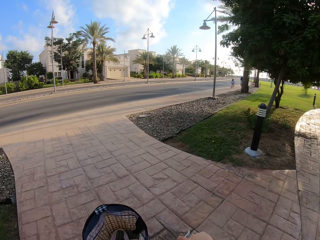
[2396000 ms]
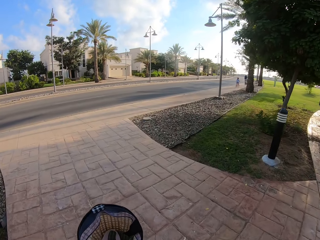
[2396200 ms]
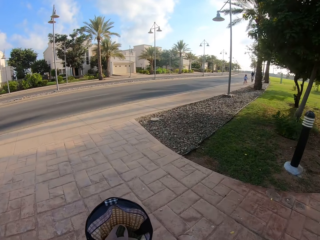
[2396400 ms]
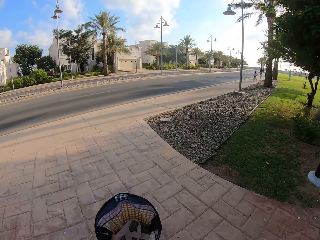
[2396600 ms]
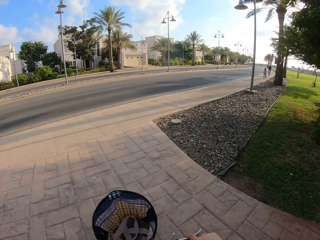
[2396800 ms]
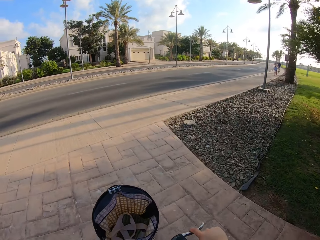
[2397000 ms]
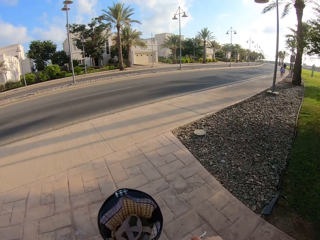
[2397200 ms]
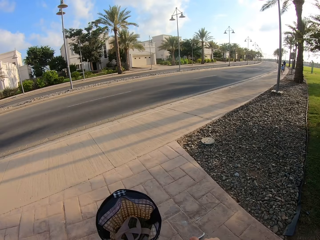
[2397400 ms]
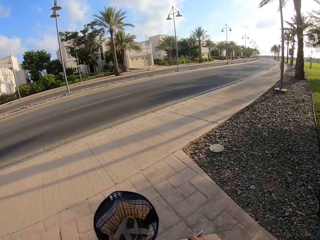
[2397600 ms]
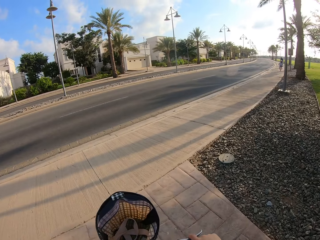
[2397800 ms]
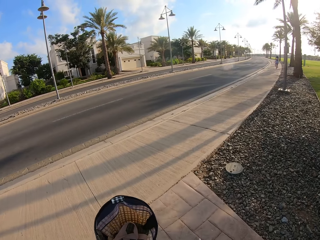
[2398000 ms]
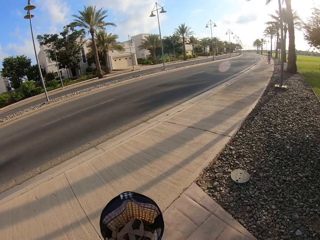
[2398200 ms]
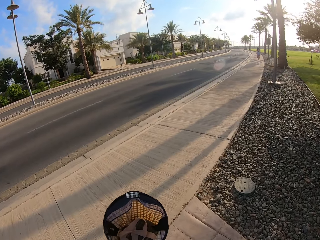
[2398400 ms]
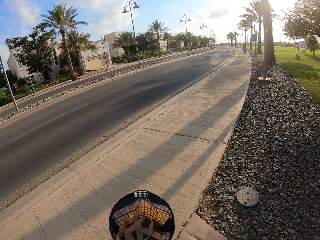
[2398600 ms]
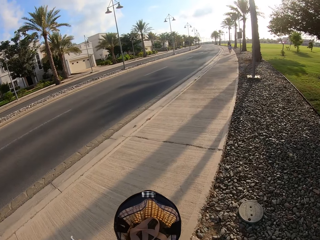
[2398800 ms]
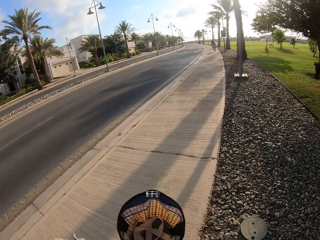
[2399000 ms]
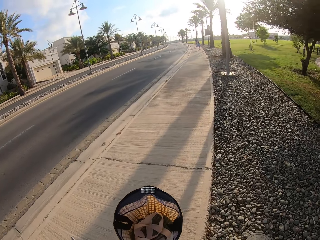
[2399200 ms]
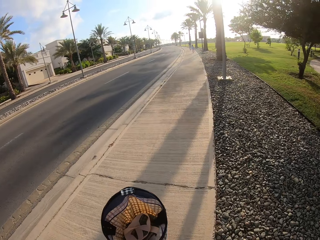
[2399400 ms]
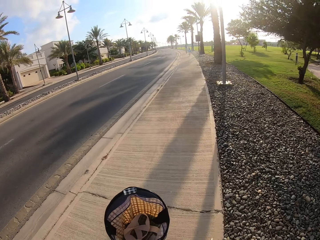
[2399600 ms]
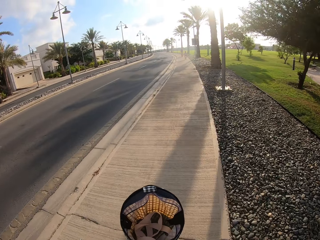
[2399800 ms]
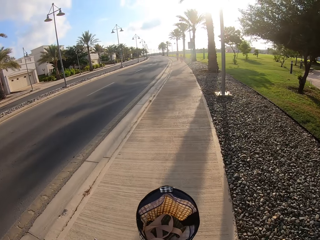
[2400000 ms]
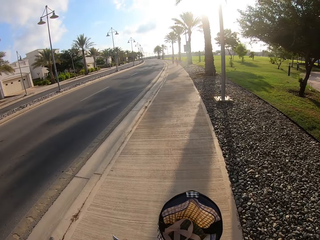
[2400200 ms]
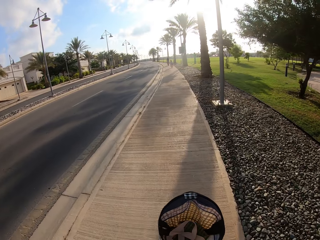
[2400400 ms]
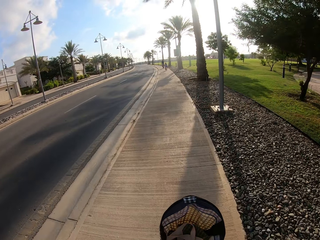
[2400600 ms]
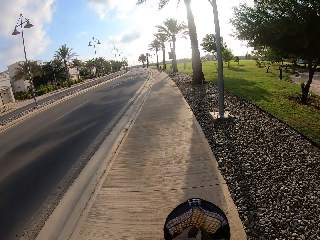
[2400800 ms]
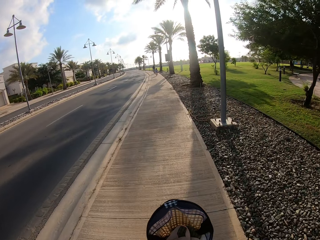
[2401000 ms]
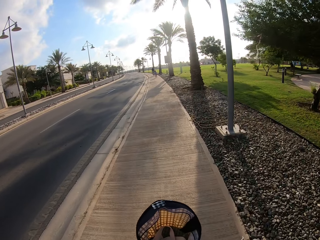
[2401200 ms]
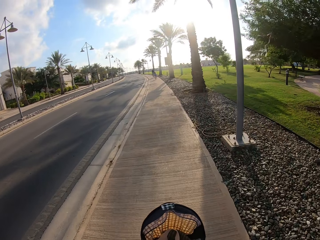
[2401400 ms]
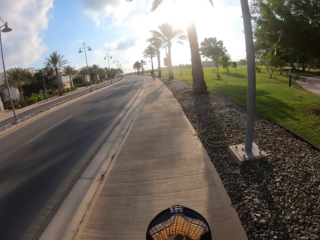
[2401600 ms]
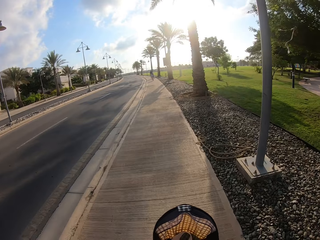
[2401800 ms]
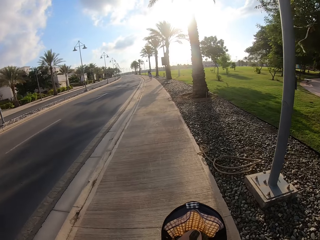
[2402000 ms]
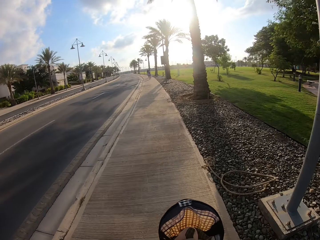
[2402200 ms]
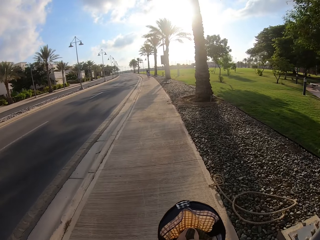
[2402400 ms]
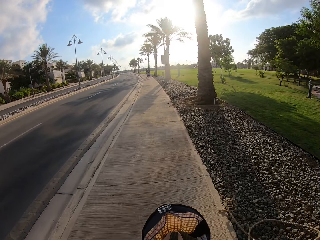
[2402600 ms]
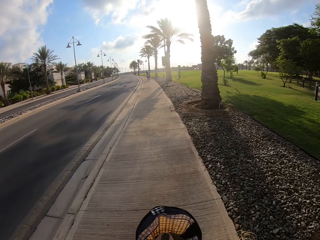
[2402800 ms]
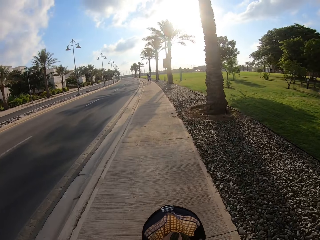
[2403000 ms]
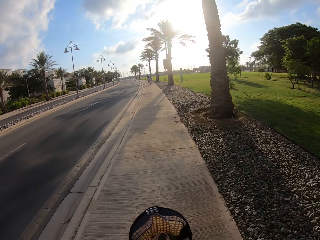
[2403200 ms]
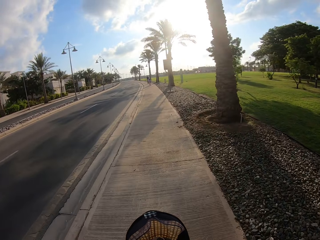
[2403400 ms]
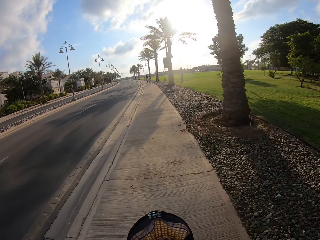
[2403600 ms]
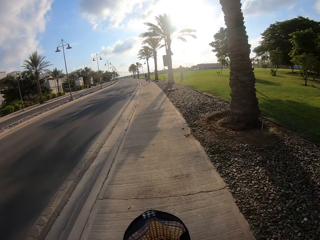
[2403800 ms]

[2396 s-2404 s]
The camera wearer makes a U-turn on the pavement.

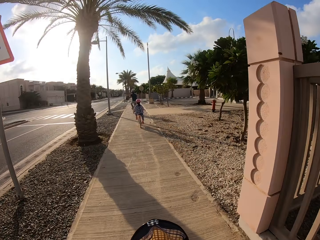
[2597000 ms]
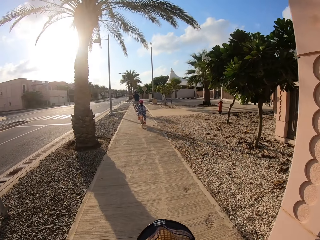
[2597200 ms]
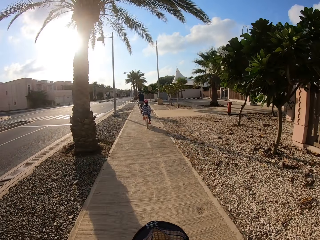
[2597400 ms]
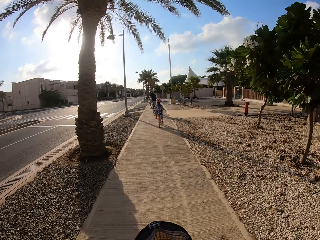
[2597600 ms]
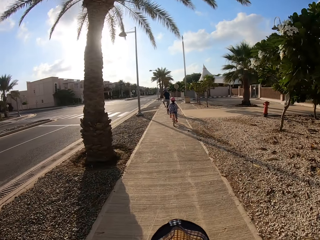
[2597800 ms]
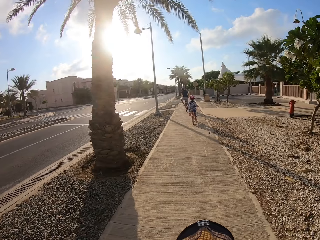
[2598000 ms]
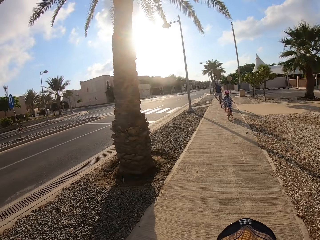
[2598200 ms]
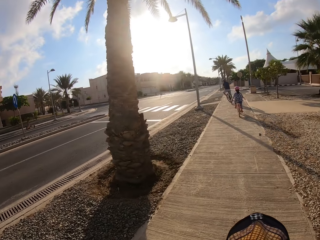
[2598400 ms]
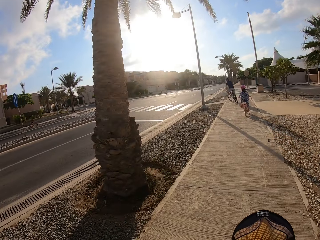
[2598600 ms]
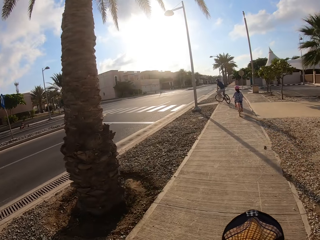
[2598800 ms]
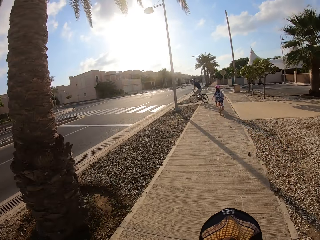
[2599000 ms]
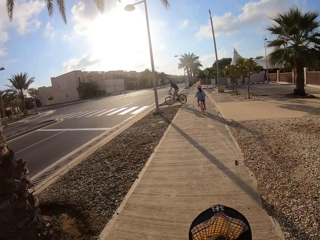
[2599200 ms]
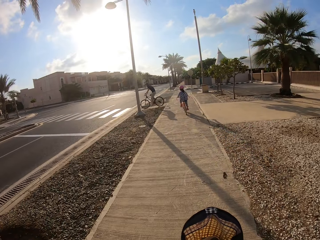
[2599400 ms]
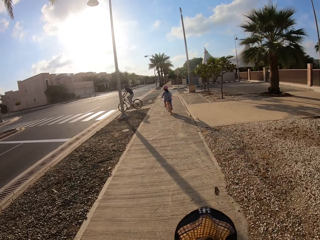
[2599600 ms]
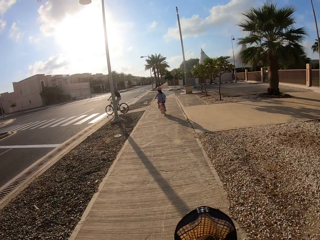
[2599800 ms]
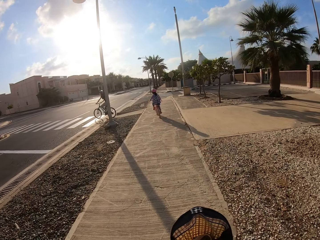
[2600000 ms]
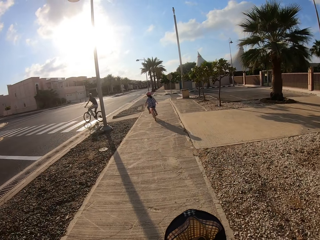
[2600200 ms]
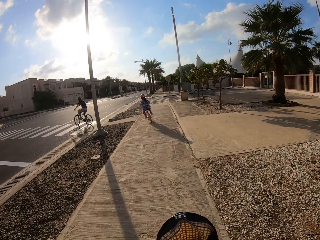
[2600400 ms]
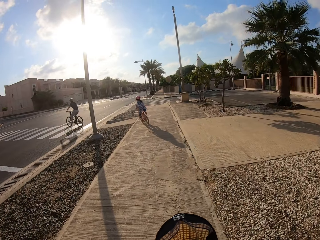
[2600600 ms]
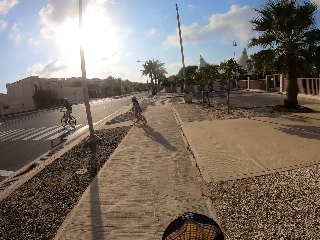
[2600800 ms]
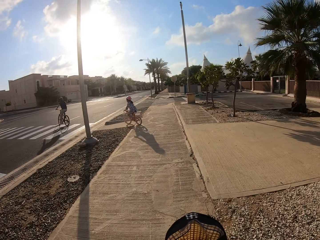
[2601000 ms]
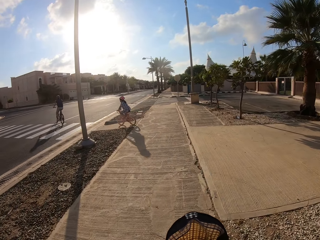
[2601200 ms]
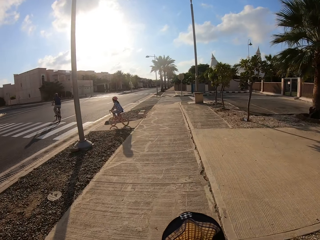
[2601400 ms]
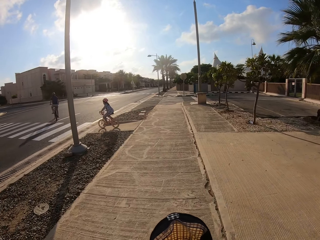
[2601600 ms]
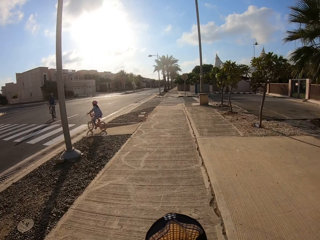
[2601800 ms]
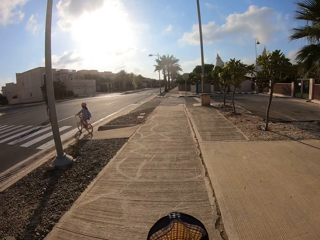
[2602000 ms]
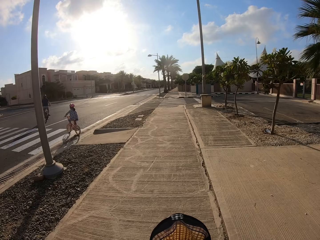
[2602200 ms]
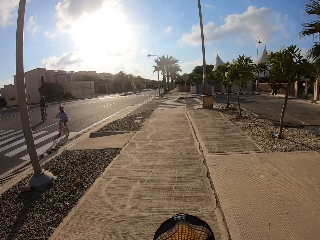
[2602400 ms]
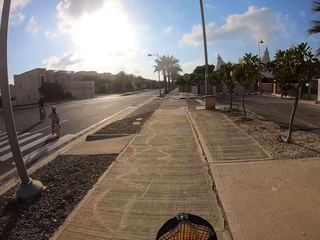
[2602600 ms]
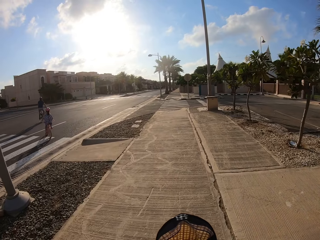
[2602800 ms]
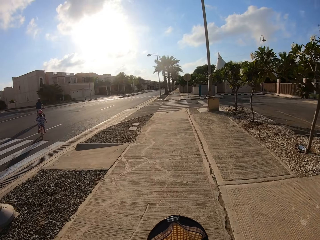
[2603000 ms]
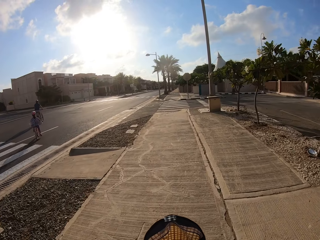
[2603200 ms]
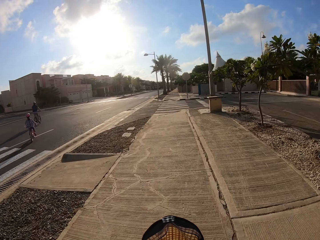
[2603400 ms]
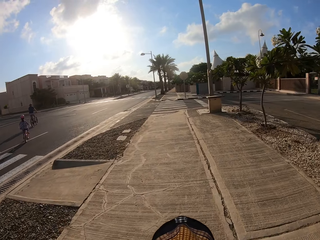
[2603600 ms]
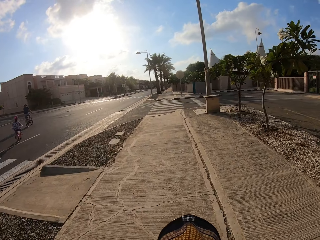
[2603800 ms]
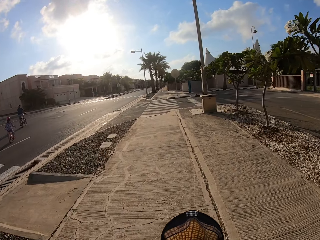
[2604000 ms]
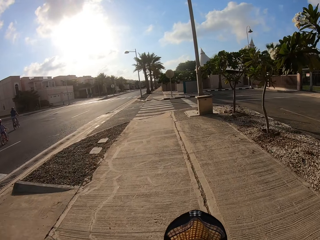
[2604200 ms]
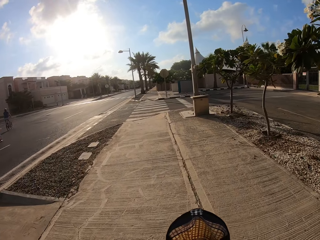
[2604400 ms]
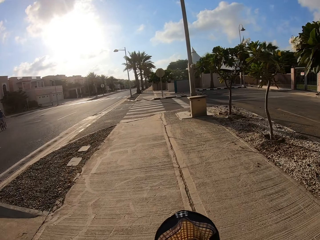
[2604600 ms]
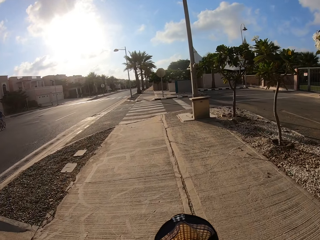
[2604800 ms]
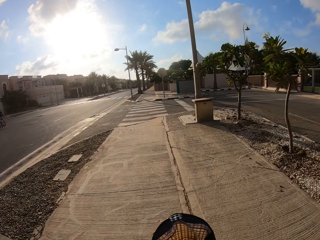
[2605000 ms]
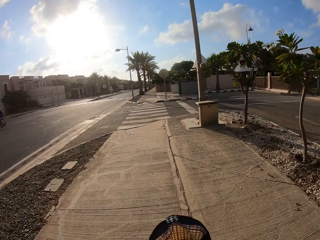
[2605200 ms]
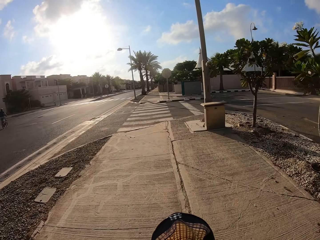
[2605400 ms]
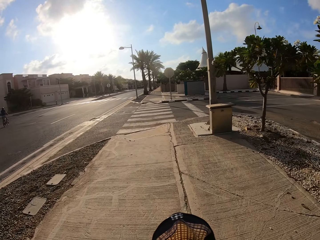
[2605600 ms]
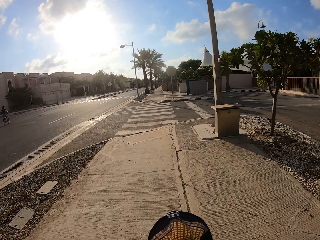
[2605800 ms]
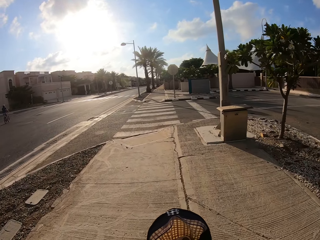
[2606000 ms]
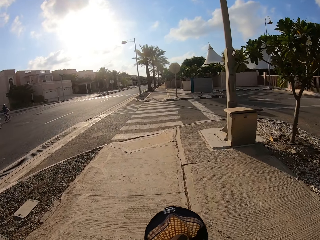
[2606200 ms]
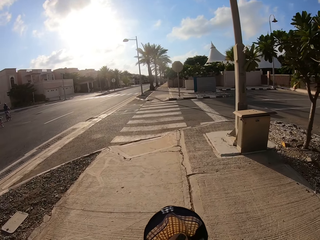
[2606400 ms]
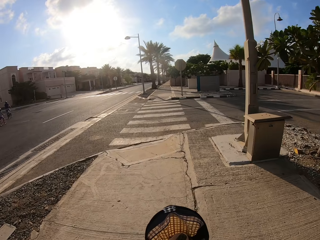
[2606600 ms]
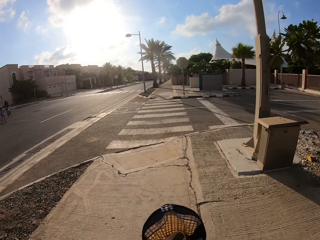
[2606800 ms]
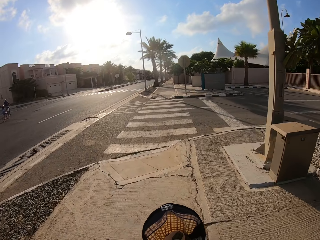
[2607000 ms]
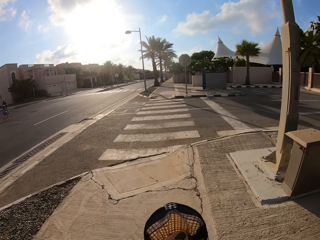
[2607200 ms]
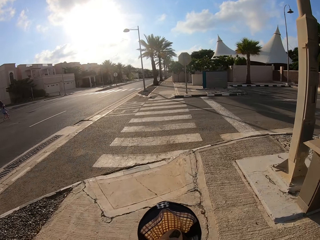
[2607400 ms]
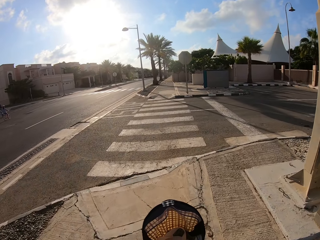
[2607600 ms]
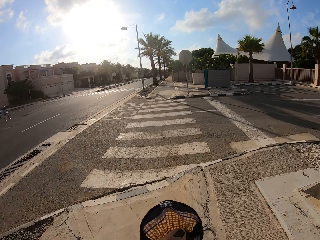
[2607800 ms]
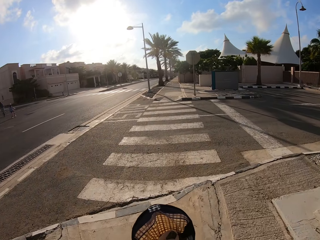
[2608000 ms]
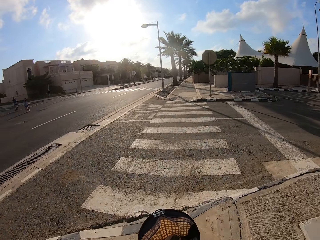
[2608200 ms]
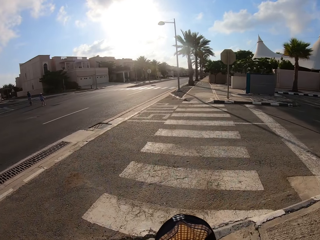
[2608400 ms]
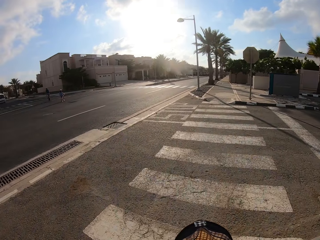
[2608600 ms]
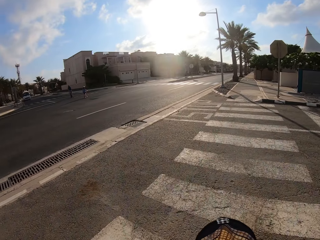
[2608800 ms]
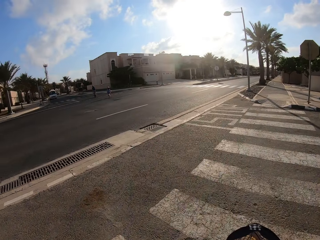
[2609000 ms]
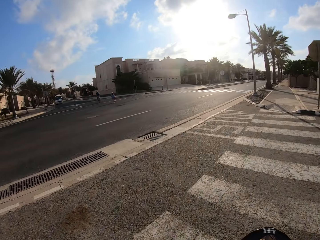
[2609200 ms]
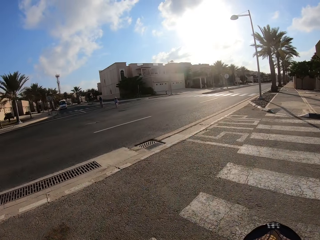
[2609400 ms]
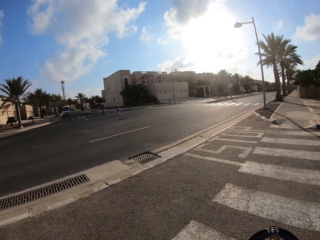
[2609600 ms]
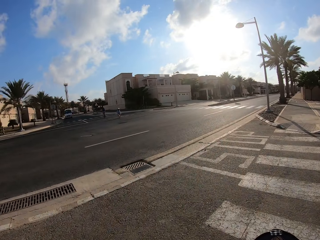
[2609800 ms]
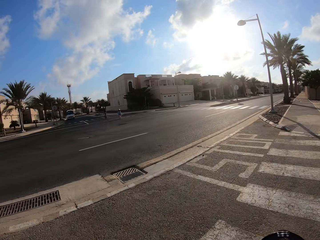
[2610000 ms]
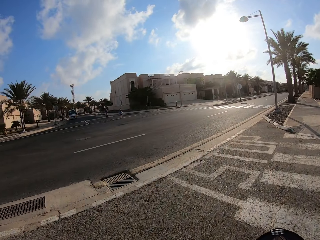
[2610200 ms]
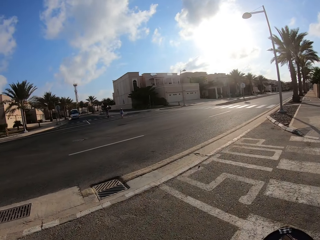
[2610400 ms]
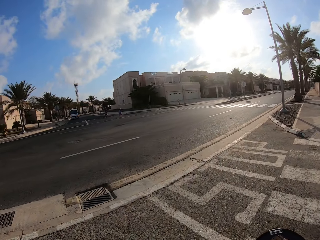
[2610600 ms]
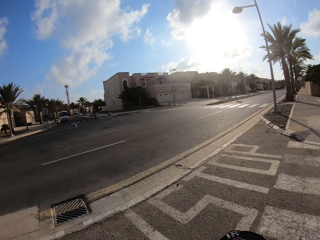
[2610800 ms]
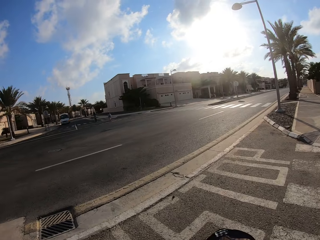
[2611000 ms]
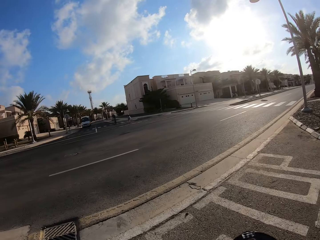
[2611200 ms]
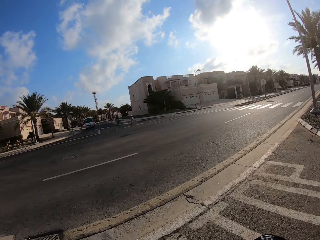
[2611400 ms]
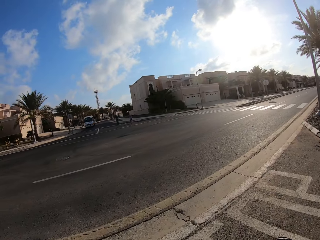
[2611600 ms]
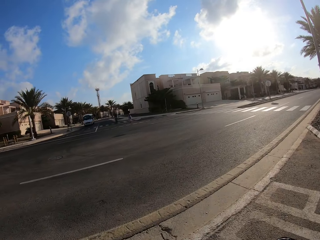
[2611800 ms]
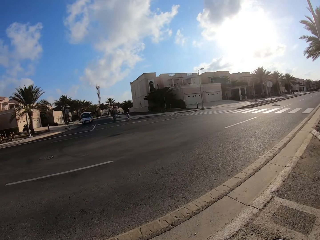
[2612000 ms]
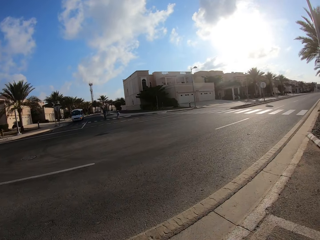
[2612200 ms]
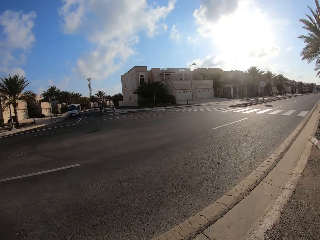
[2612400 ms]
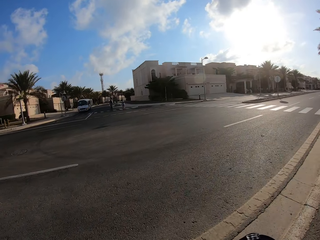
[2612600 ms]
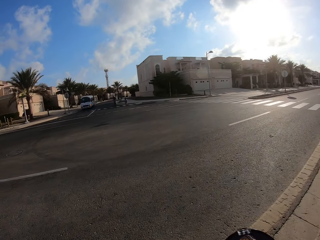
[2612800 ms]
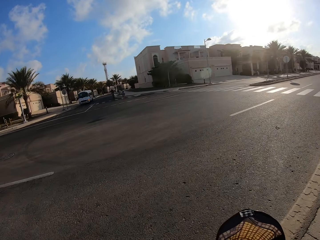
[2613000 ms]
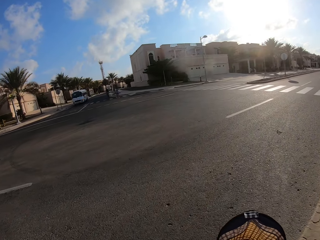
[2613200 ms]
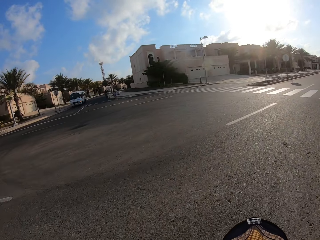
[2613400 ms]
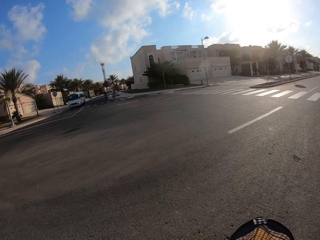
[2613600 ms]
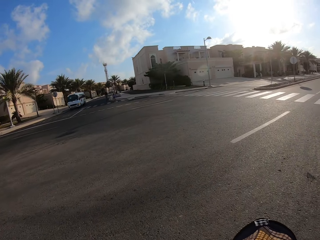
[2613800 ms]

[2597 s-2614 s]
A man and a lady cross the zebra line. The camera wearer crosses the road.
